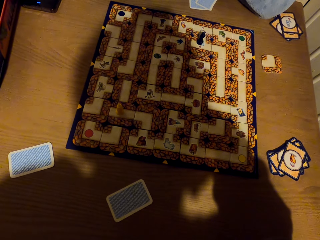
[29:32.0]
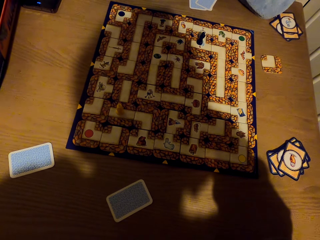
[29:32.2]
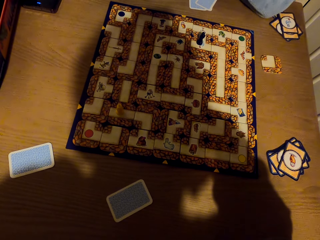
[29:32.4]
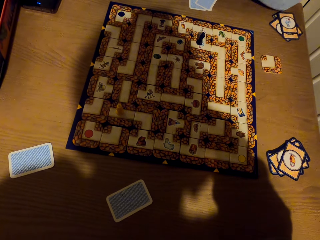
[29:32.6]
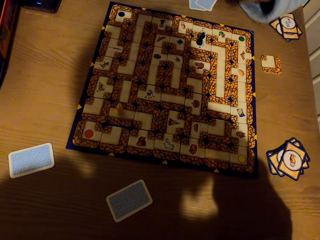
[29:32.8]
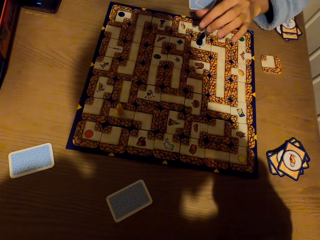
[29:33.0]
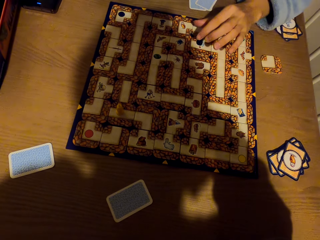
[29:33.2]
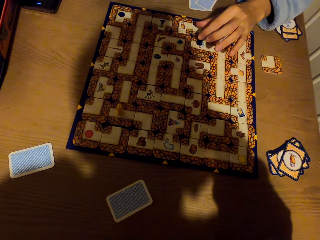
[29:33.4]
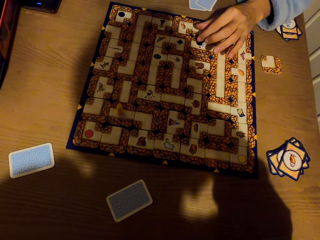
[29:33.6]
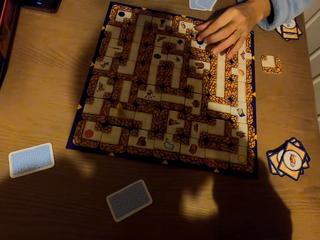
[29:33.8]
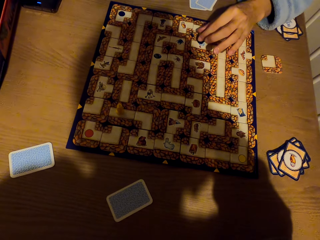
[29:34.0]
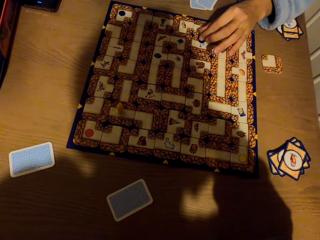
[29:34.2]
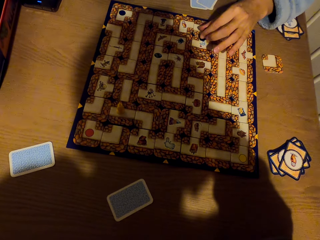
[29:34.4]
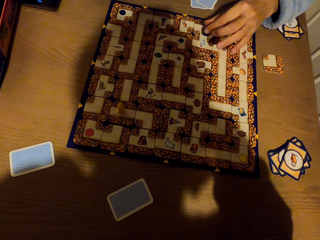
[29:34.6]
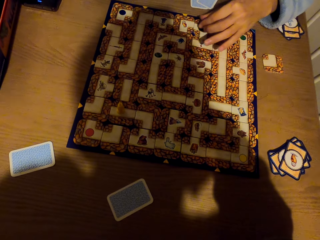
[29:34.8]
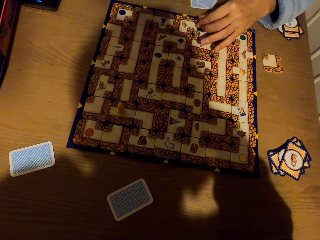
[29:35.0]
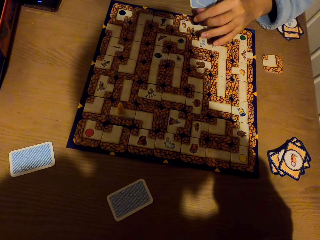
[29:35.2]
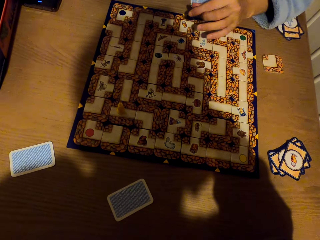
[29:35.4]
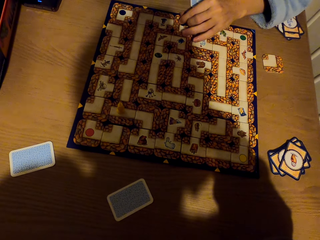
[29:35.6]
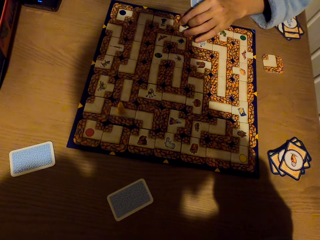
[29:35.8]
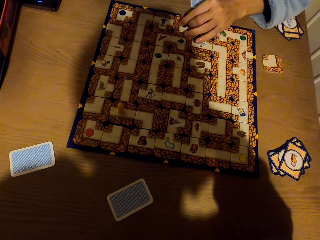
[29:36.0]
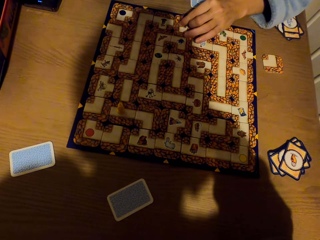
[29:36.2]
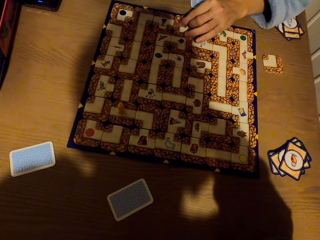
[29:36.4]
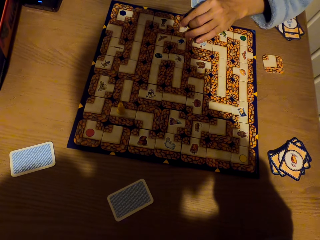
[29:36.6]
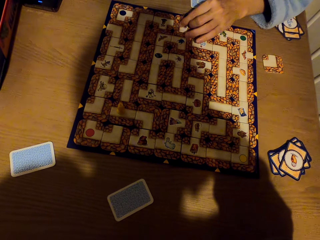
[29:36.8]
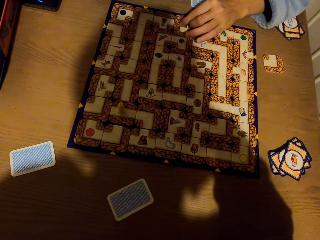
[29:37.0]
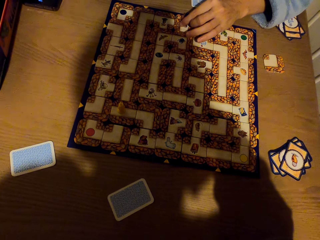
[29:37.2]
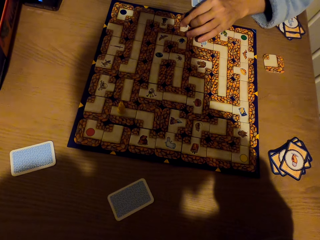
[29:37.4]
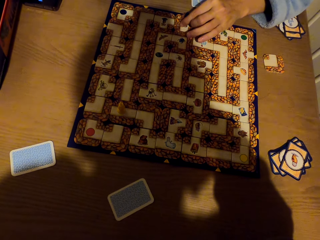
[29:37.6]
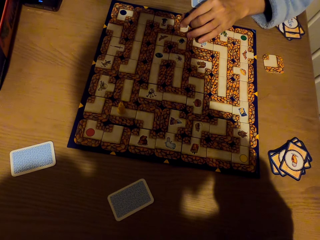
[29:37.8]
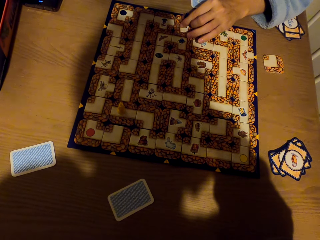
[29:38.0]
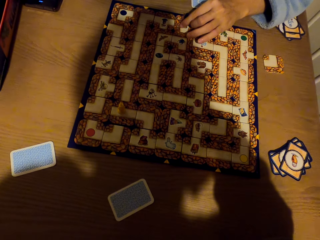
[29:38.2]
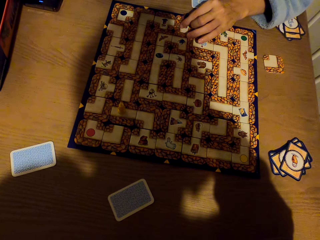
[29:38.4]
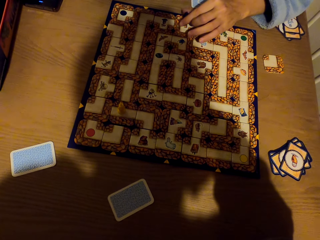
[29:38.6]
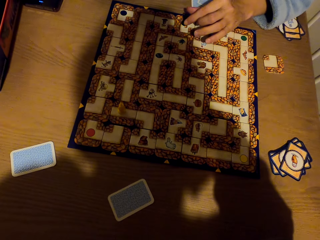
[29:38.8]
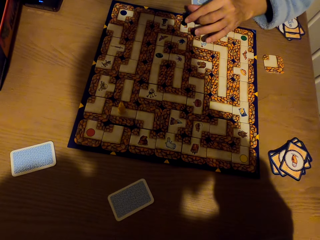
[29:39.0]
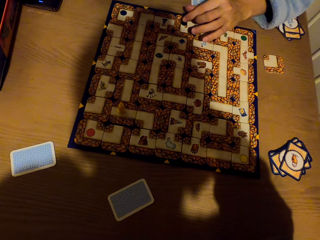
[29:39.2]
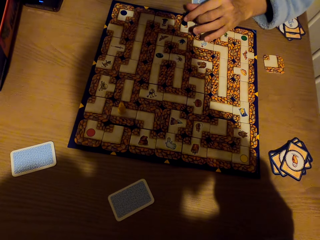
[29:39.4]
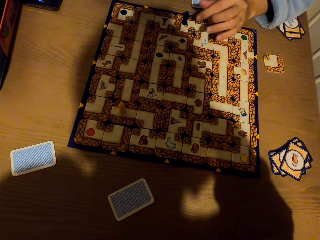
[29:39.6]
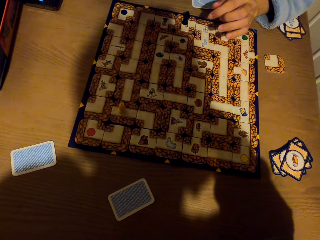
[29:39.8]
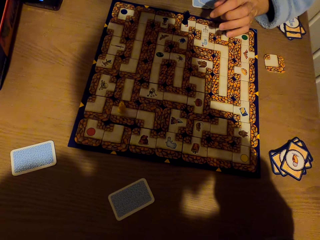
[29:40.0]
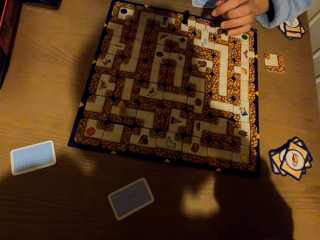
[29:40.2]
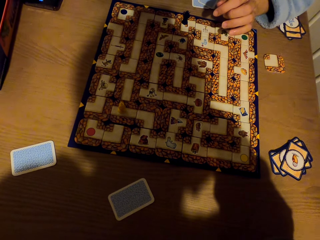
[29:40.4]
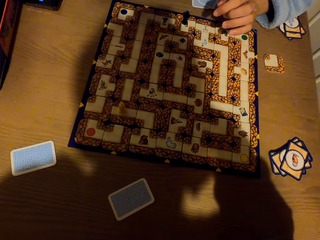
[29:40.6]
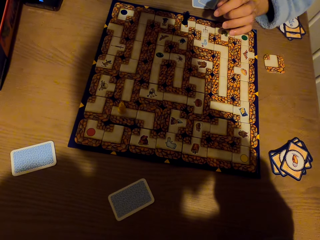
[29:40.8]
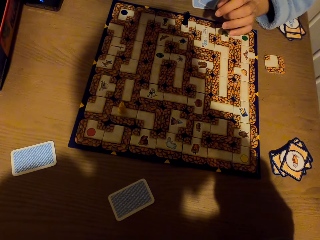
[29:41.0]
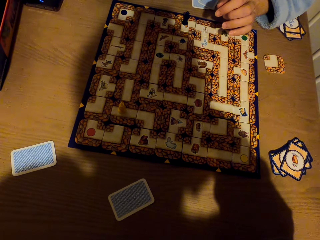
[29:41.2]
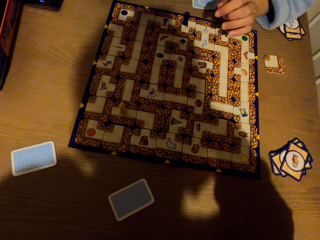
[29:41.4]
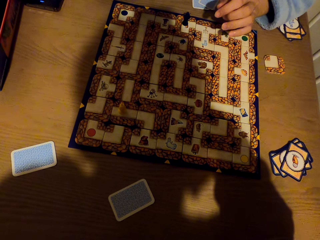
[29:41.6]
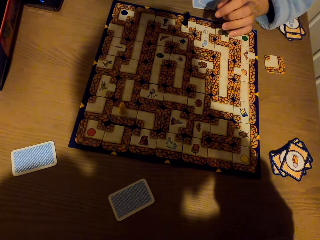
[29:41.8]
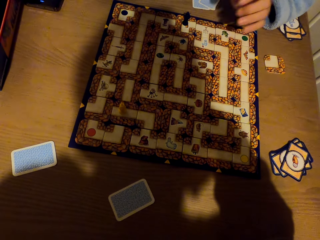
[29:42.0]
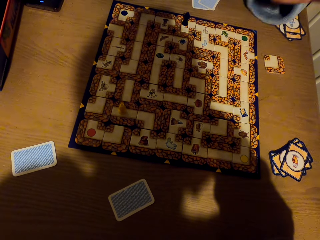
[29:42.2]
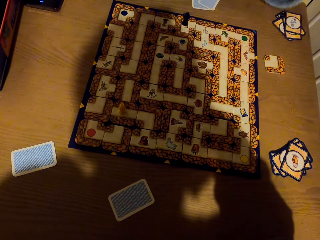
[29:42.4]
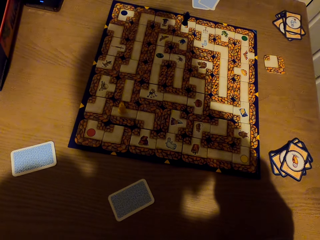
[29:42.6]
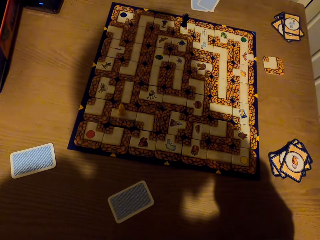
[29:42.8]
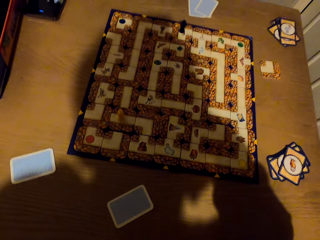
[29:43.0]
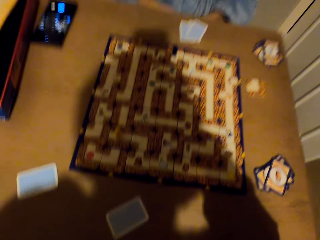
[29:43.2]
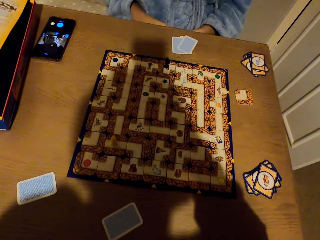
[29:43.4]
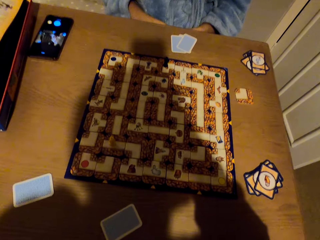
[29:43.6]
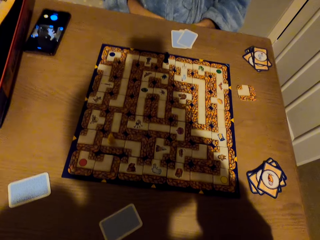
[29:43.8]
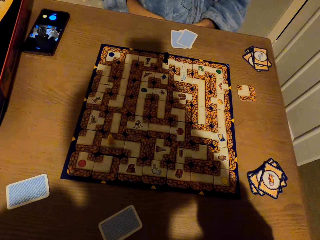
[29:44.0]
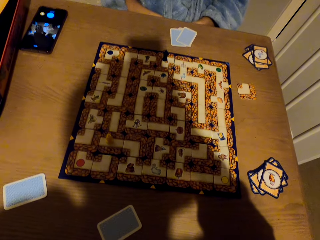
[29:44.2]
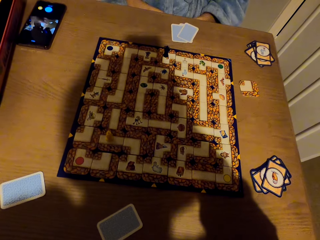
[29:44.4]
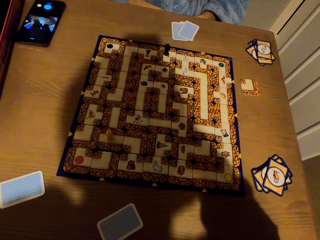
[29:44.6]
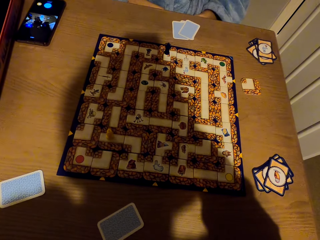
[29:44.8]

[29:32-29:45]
A lady raises the left hand to the pawn or token. She picks the token. She counts on the labyrinth board. She moves the token on the labyrinth board game. She places the token on the labyrinth board game. She stares at the labyrinth board game.

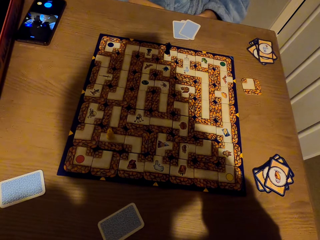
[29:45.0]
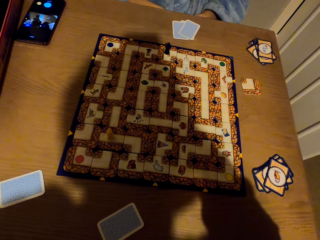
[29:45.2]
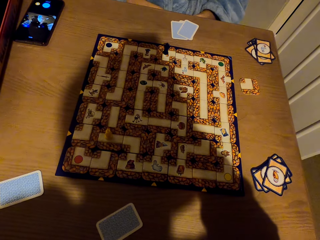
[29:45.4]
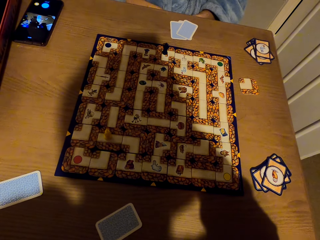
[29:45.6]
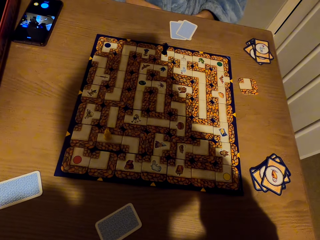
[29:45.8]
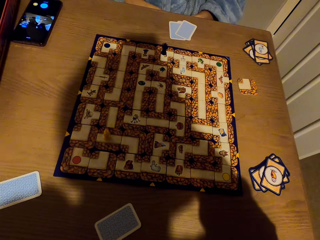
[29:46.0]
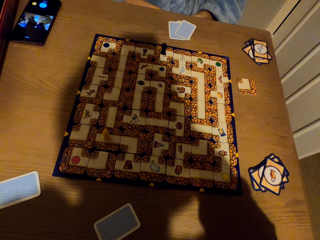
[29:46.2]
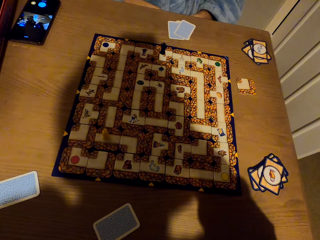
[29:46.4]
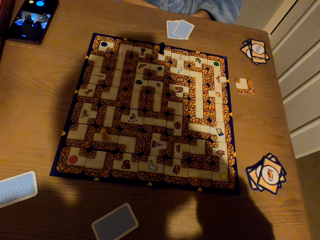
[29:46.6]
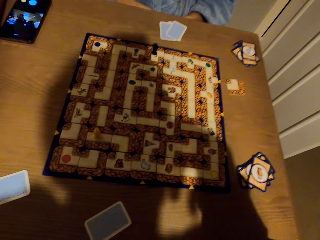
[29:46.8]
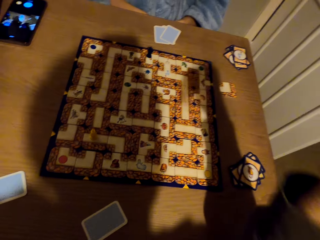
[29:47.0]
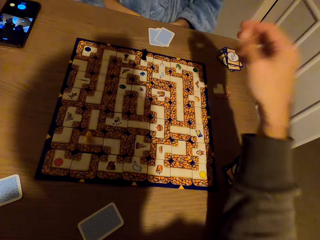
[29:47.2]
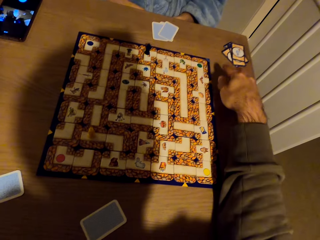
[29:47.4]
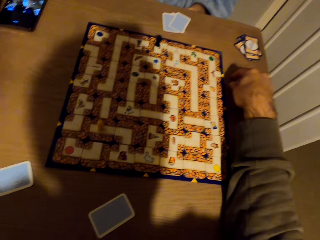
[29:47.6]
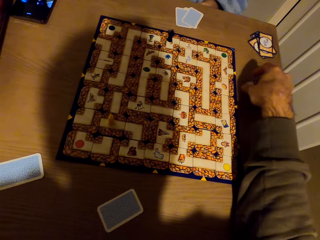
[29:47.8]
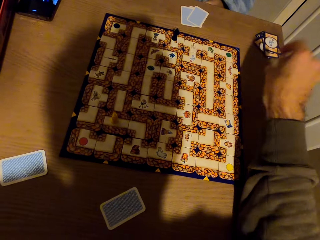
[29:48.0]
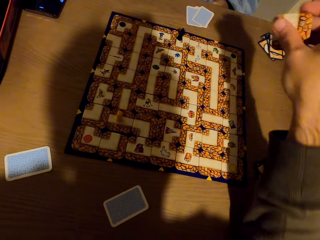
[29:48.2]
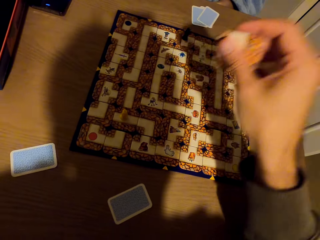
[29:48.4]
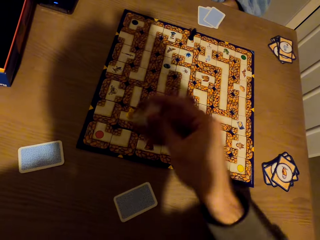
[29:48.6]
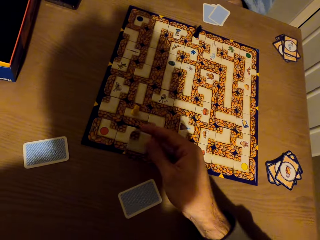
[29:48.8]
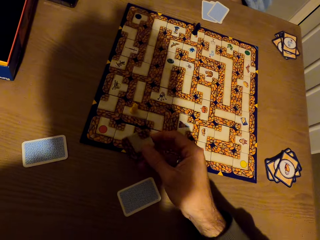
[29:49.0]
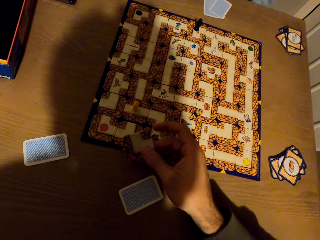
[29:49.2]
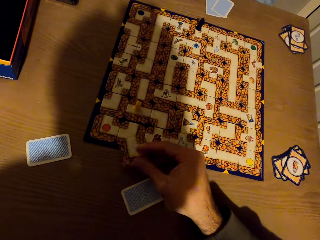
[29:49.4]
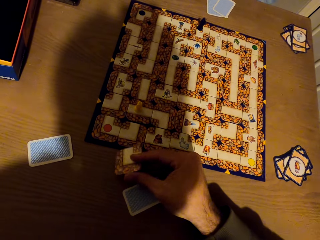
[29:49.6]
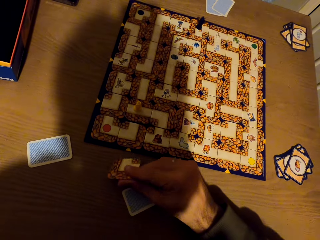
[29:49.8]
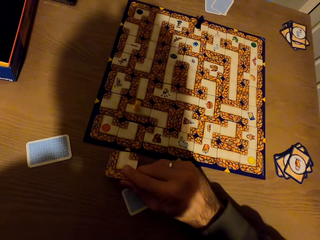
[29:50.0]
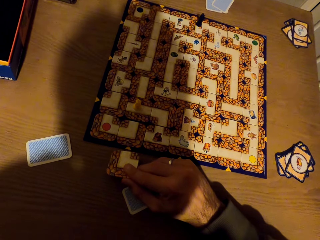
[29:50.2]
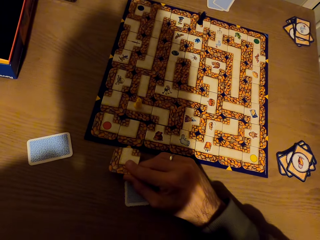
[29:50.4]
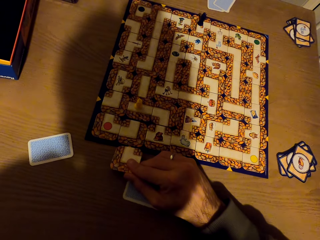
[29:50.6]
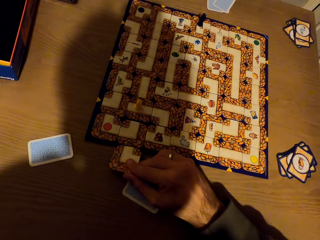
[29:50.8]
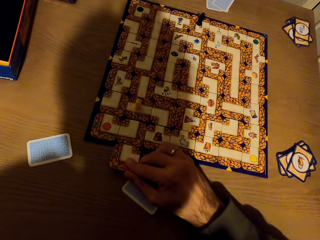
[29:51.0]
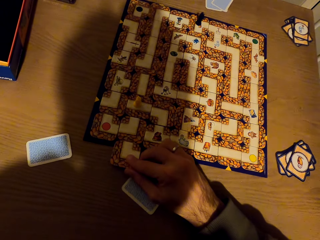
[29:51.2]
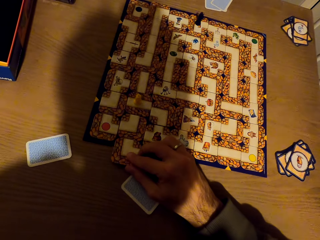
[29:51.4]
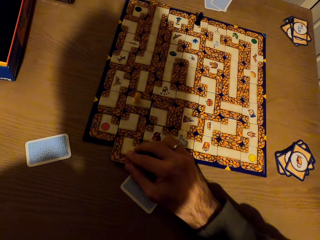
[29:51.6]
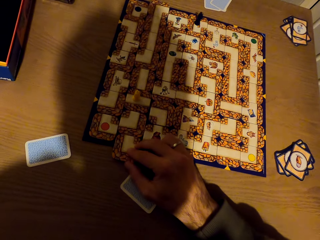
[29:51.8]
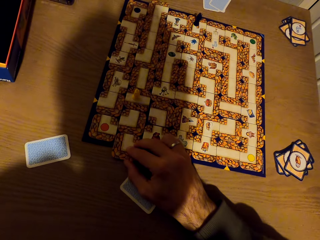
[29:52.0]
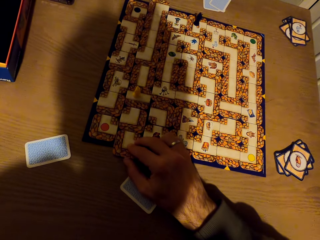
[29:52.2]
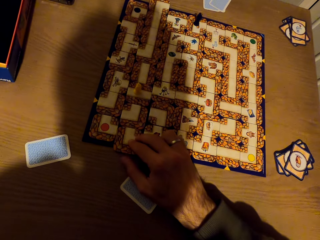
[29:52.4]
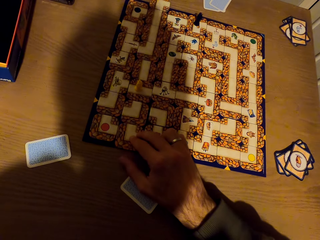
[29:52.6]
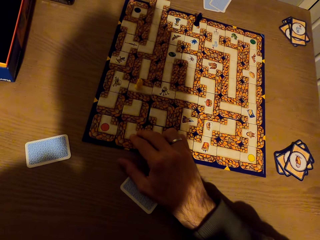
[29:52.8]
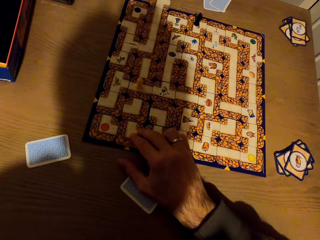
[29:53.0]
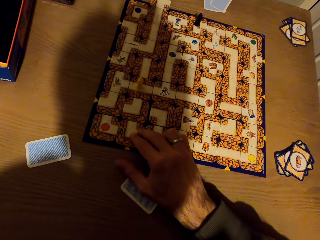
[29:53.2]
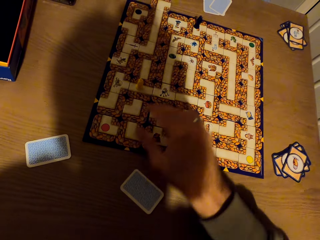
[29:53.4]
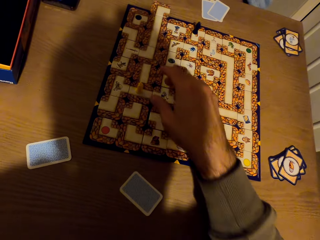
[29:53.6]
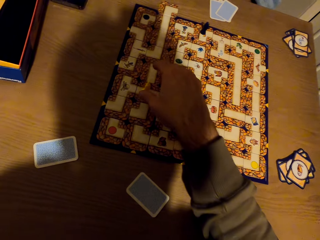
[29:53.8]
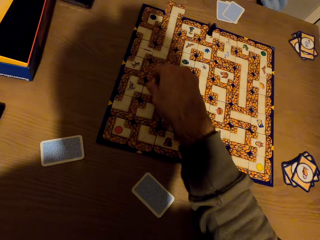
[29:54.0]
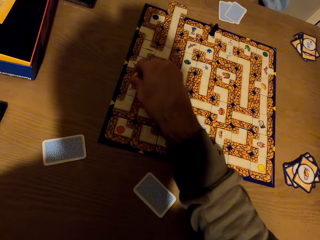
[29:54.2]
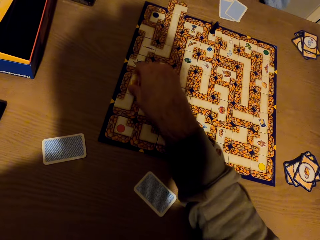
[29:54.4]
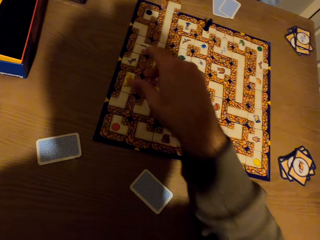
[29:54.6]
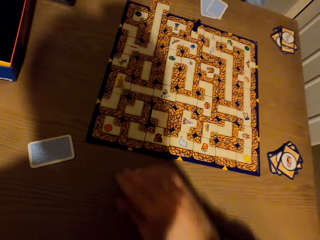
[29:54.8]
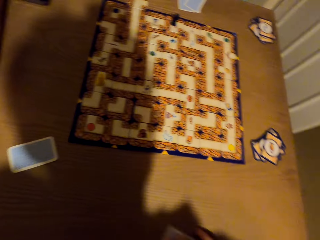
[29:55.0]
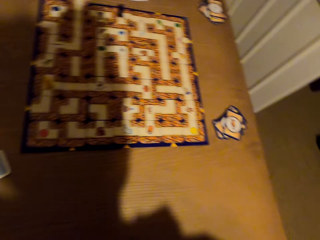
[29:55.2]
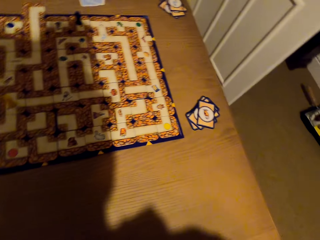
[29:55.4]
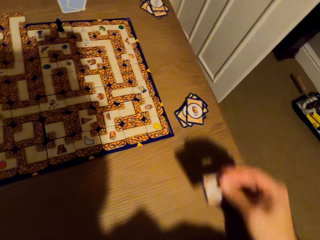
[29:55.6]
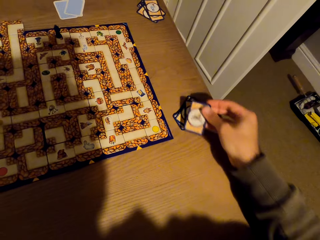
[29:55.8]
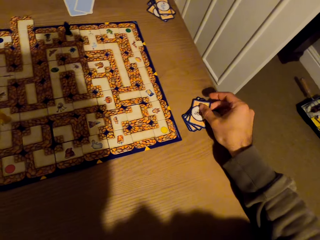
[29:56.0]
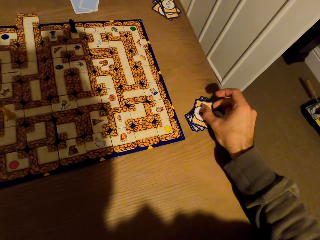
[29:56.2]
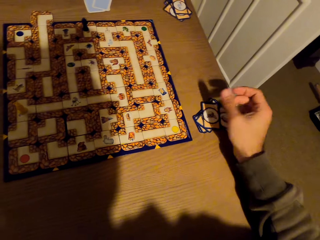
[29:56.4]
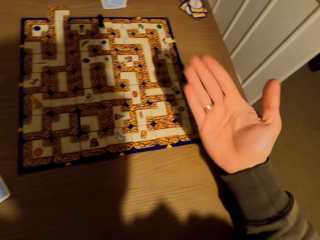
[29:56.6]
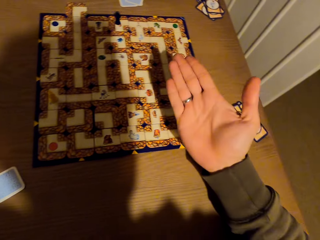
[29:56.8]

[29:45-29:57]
The camera wearer picks the card or tile from the table with the right hand. They turn the tile. They slide the tile on the labyrinth board game. They place the card on the labyrinth board. They pick the pawn or token from the board with the right hand. They place the token on the labyrinth board game. They pick the card from the table with the right hand. They place the card on the others with the right hand.
